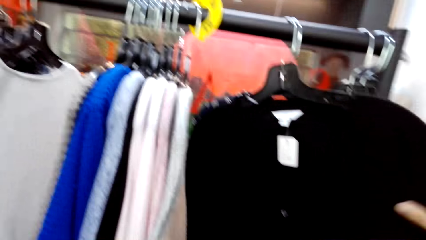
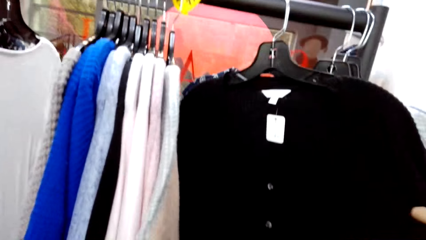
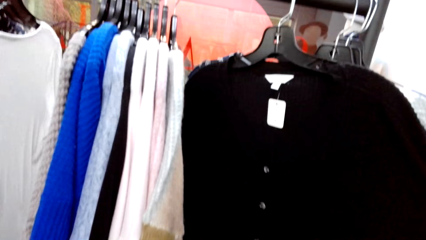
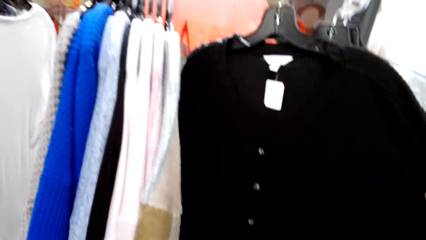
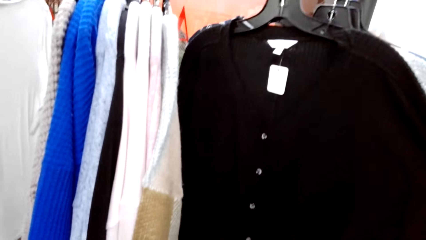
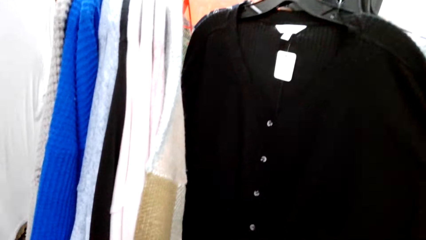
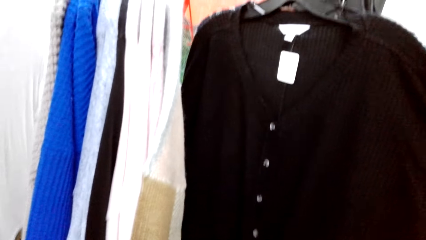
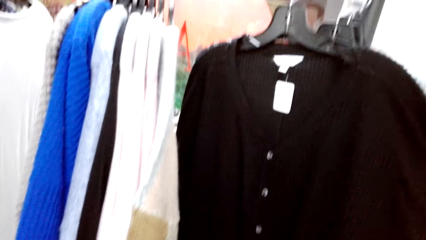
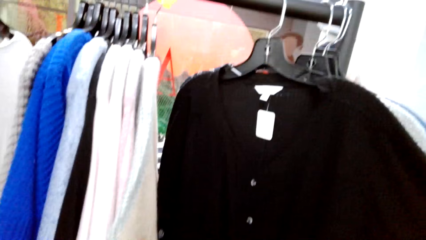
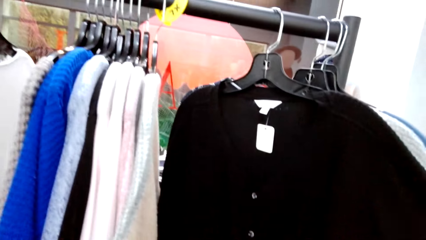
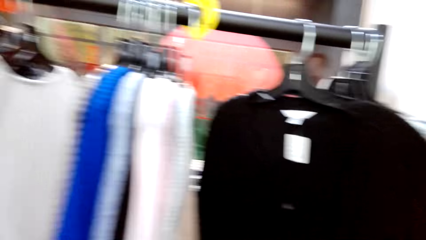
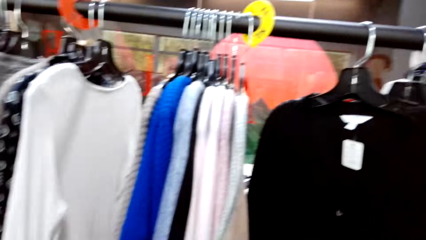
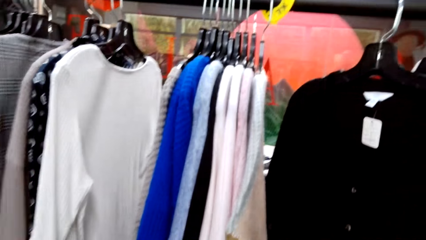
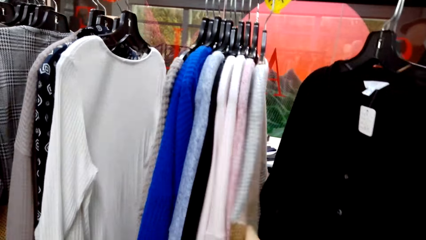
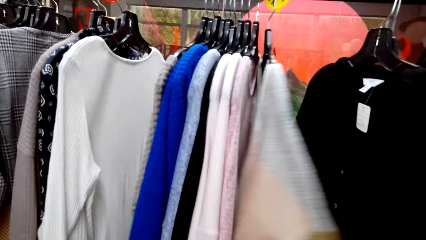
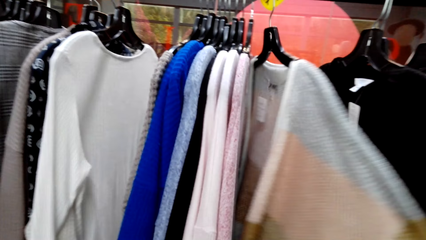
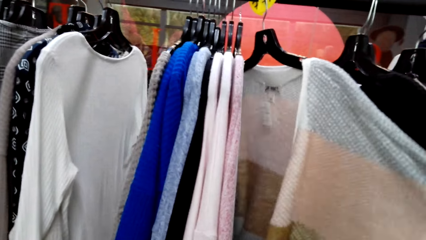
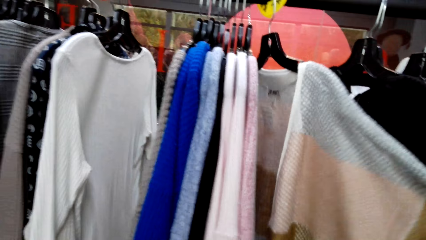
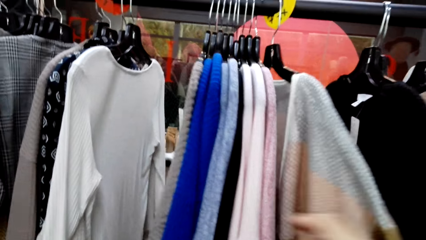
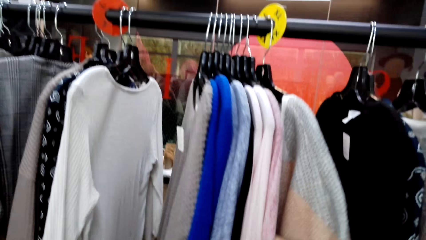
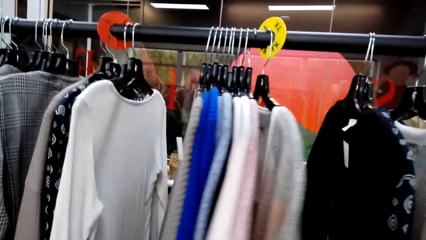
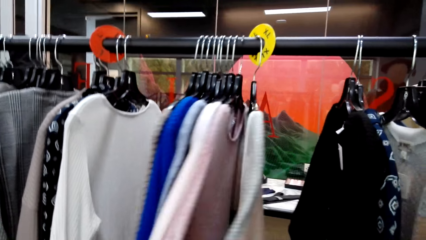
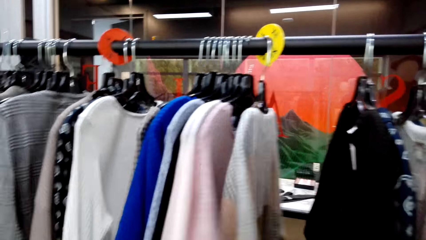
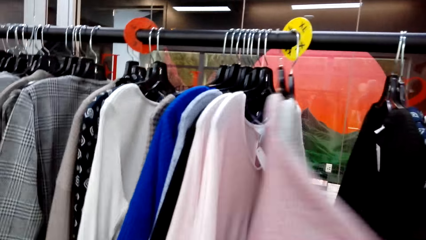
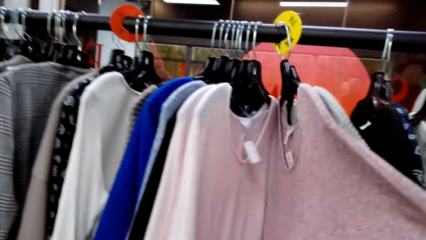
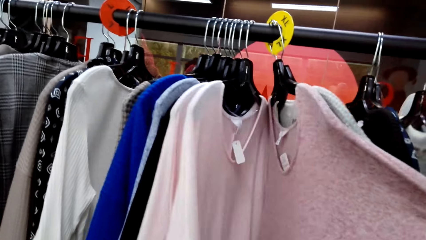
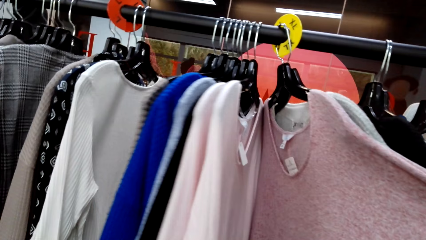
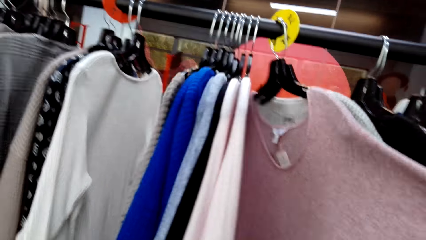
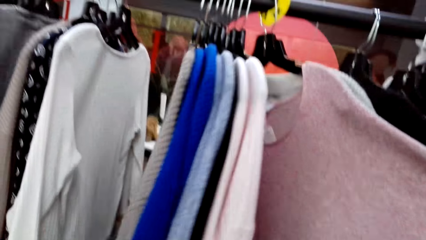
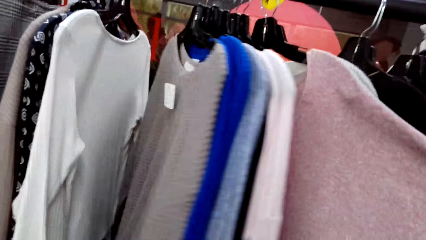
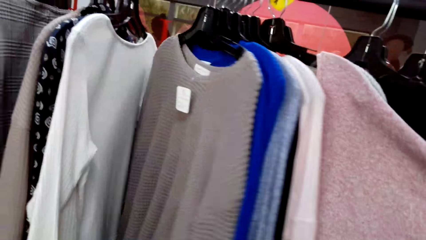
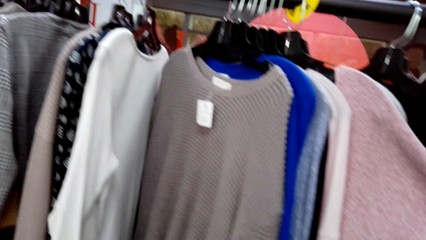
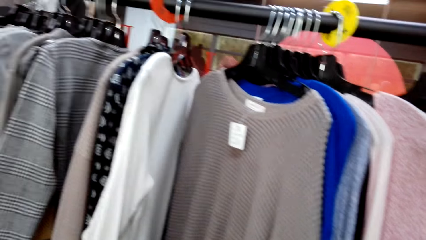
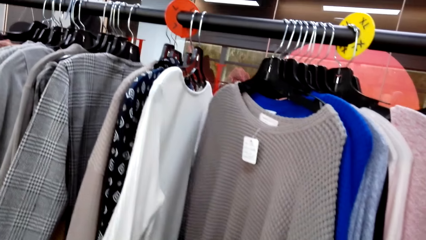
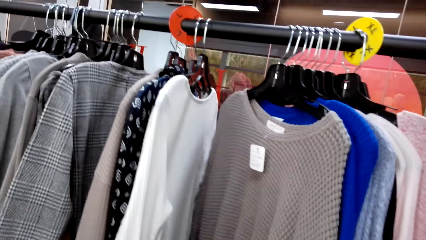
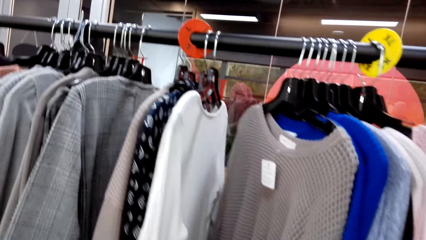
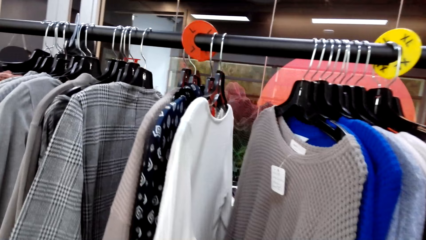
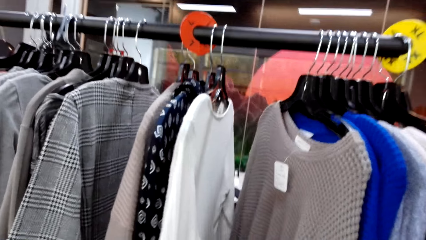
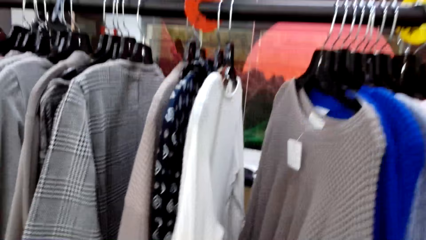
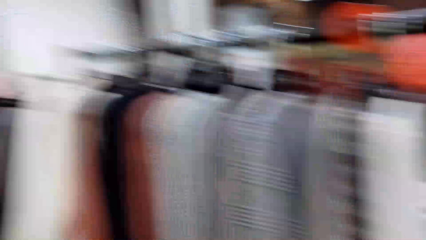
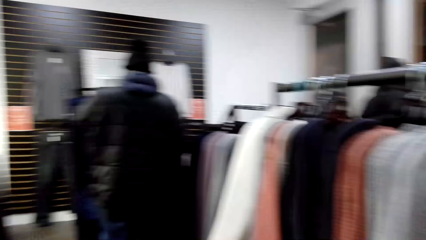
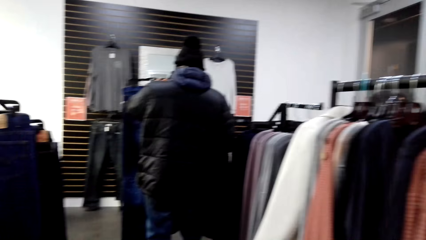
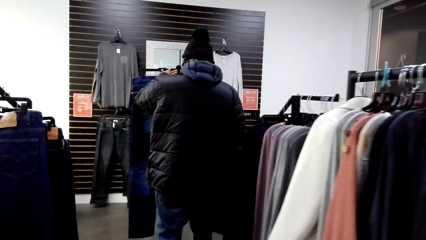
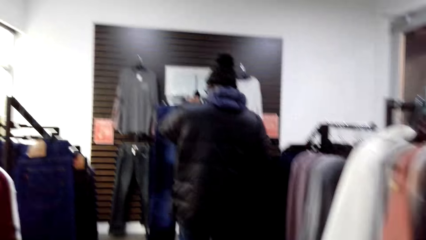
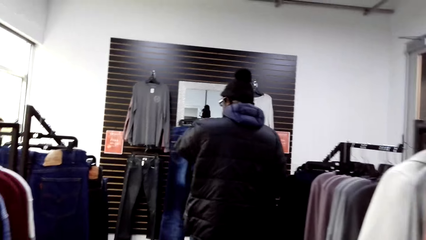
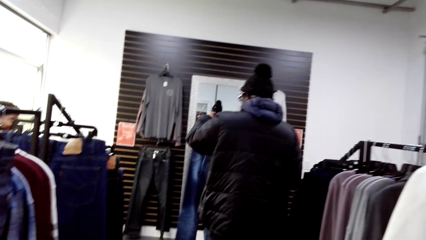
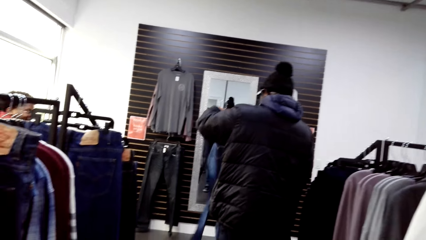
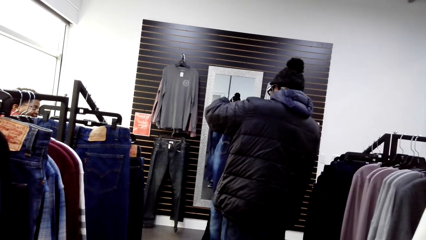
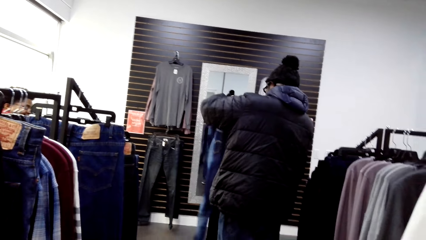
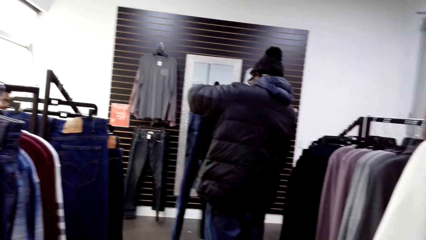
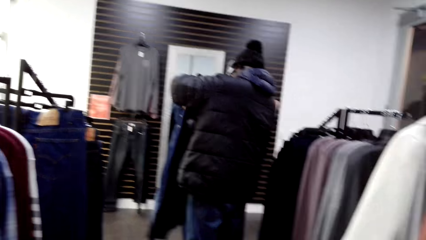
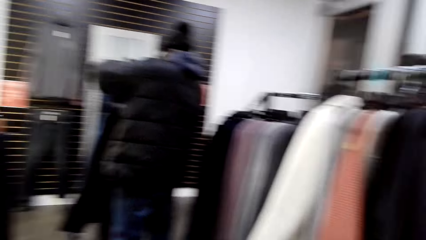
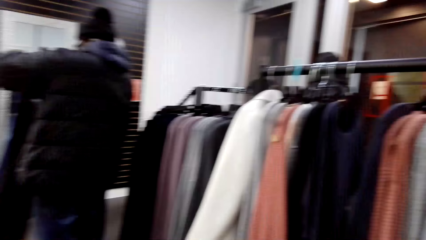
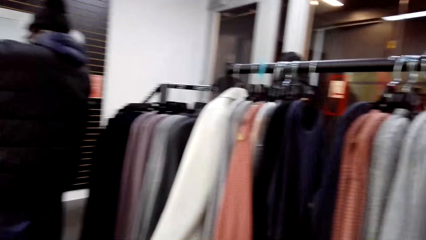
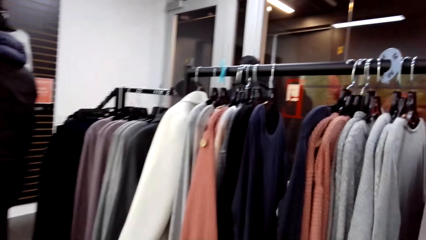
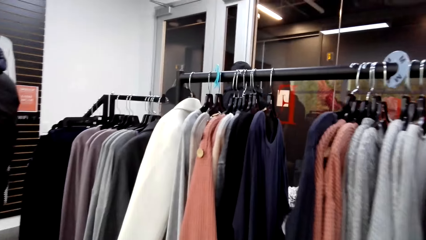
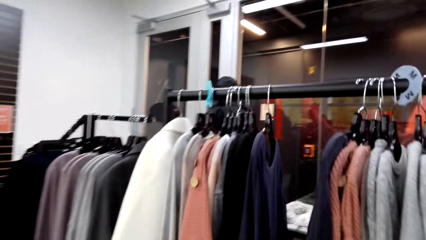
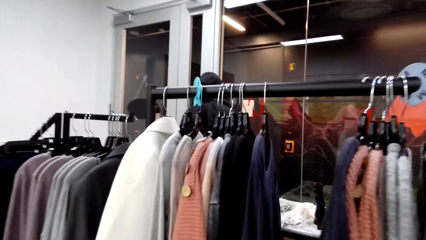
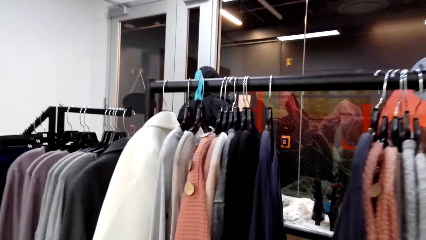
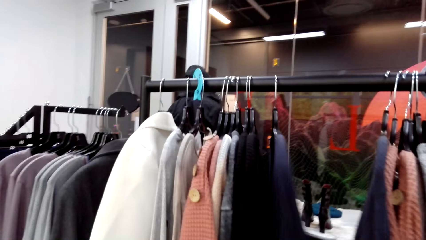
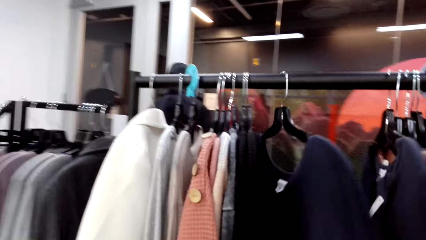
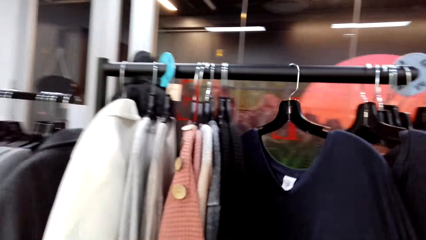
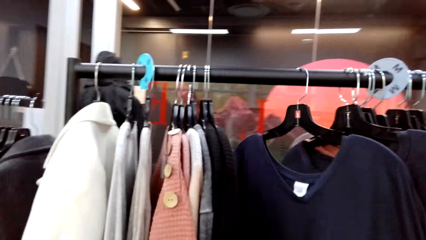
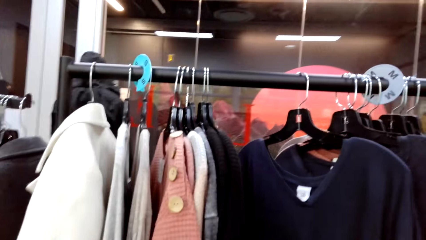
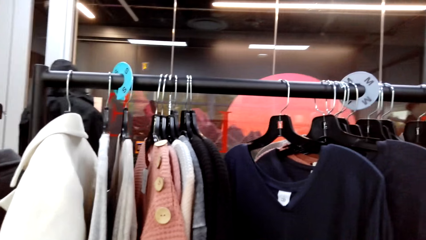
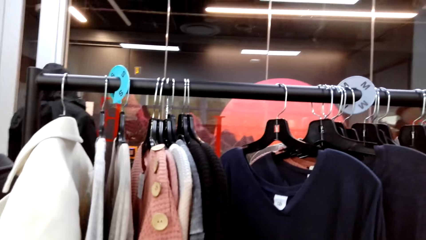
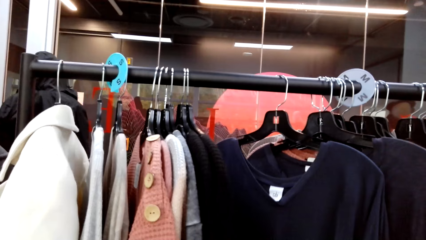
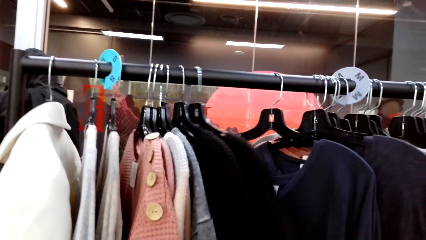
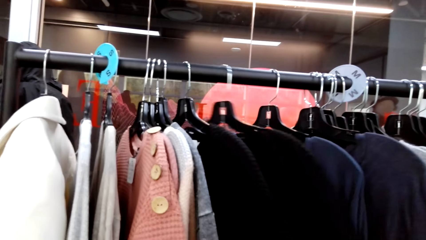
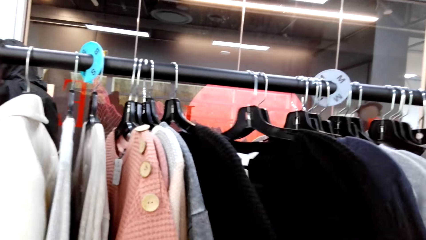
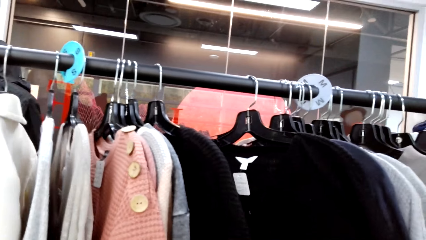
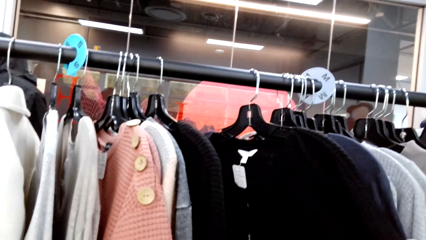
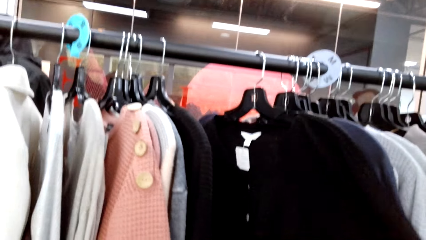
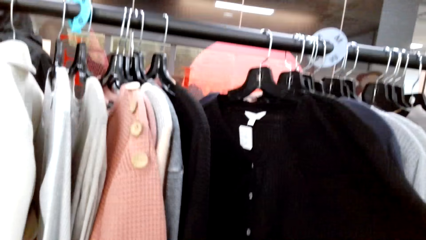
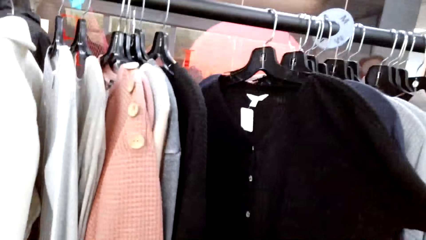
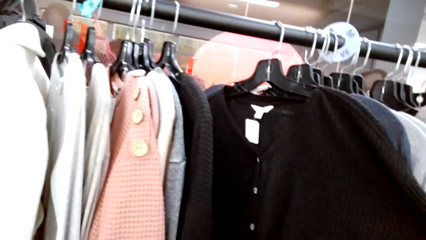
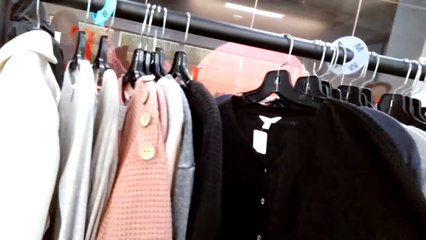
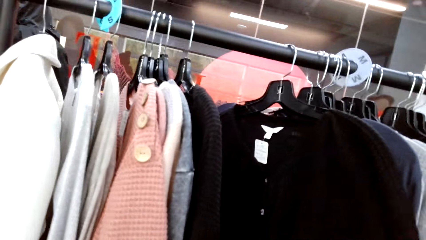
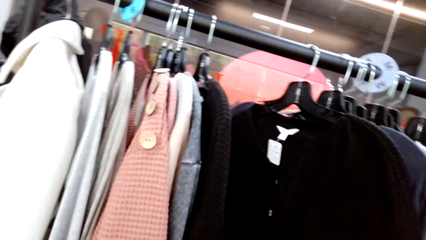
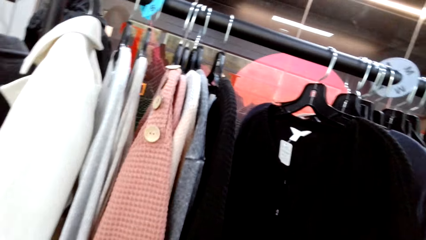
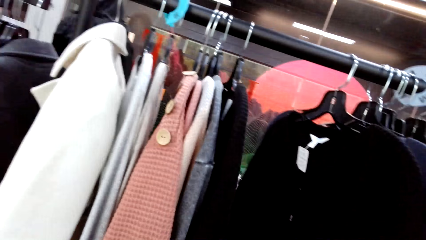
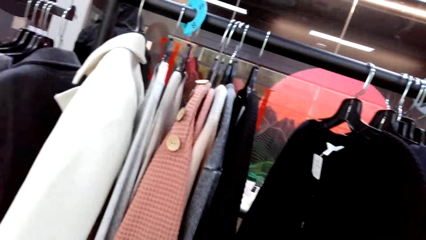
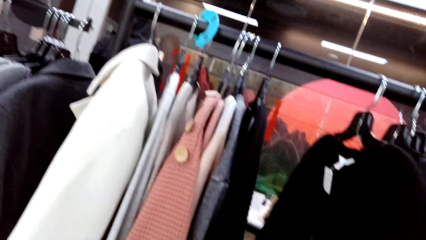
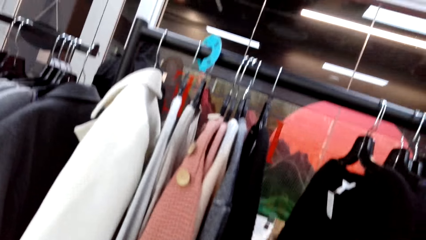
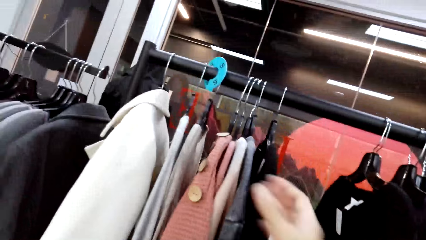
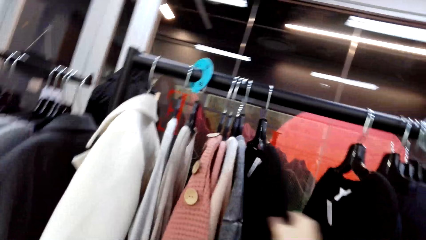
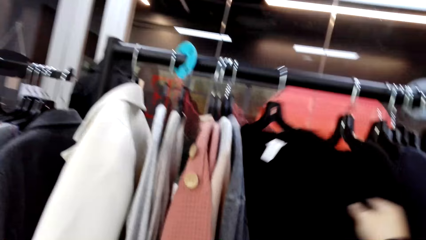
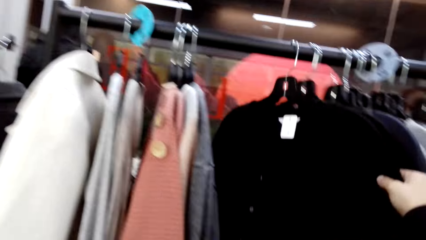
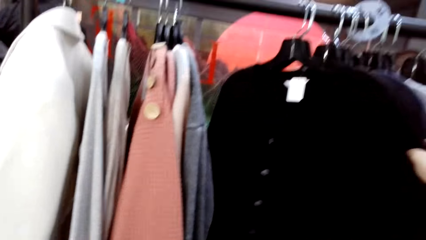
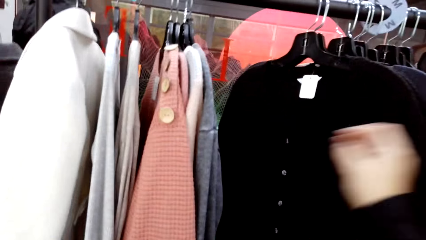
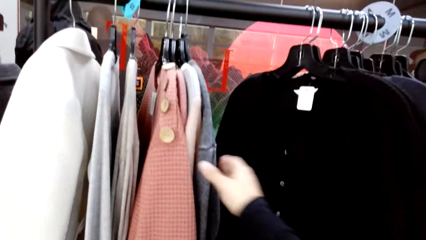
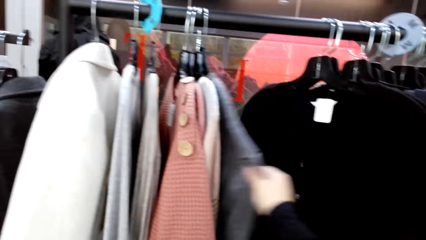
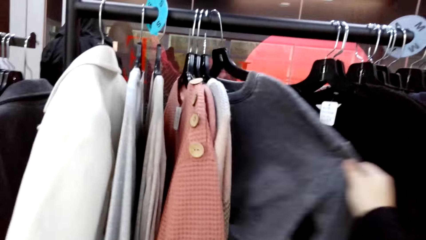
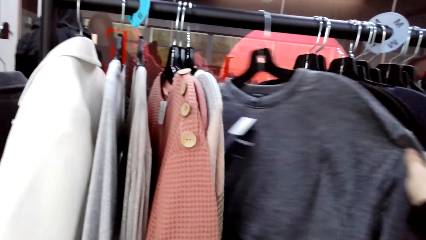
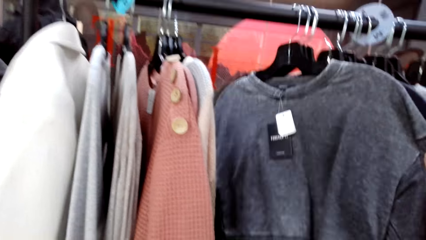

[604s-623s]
The camera wearer inspects another sweater on the hanging line. They inspect a sweater on the hanging line. They inspect another sweater on the hanging line. A man walks forward. The man turns a trouser. The camera wearer looks around the hanging line. They inspect a sweater on the hanging line. They move a hanger on the hanging line and pull the clothes from the hanger. They look around the hanging line. They inspect a sweater on the hanging line.
